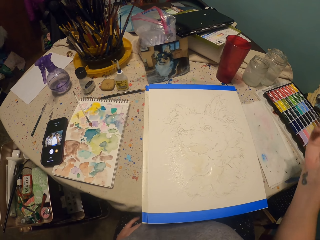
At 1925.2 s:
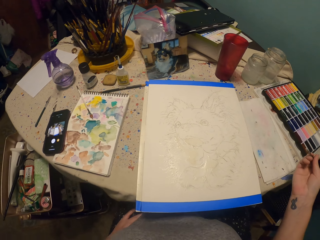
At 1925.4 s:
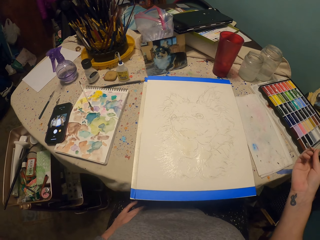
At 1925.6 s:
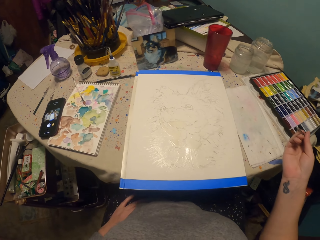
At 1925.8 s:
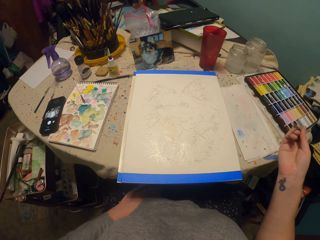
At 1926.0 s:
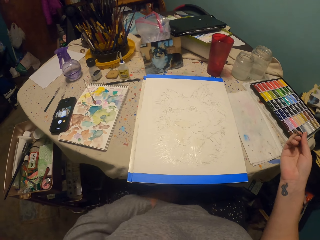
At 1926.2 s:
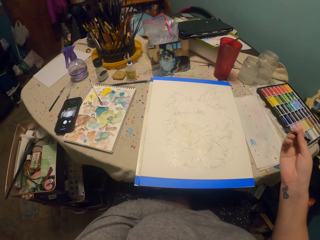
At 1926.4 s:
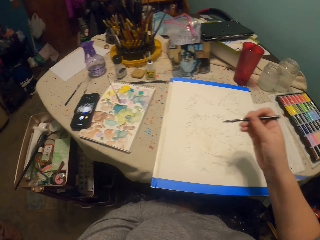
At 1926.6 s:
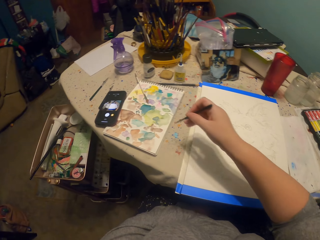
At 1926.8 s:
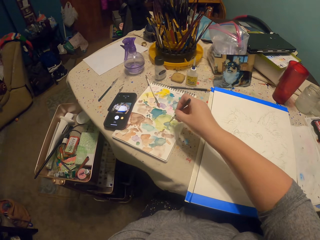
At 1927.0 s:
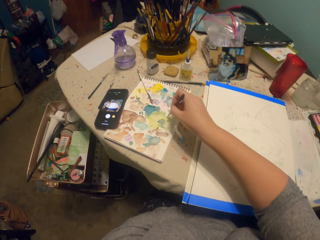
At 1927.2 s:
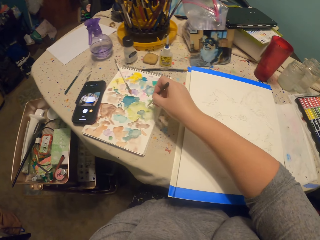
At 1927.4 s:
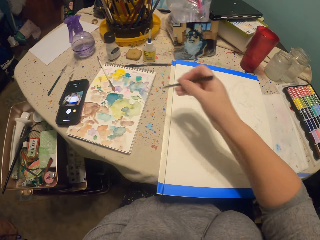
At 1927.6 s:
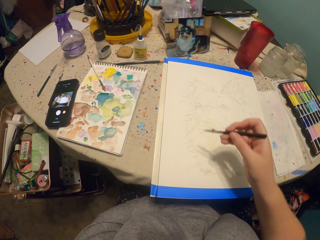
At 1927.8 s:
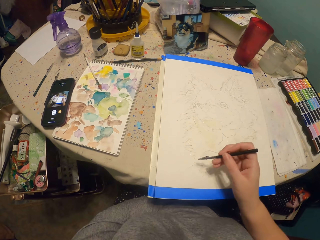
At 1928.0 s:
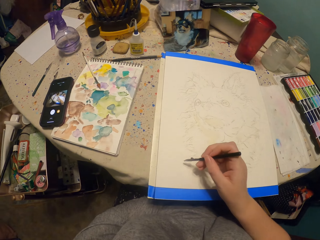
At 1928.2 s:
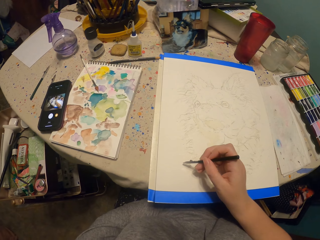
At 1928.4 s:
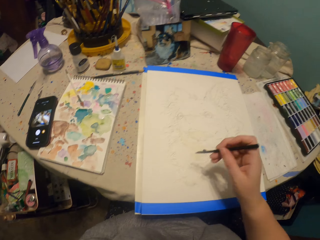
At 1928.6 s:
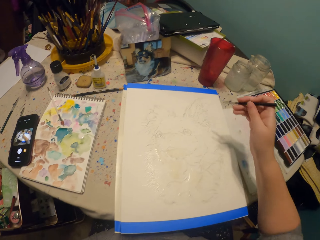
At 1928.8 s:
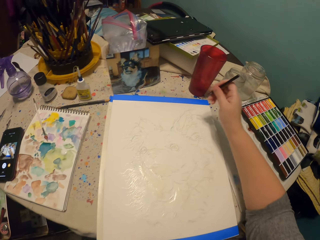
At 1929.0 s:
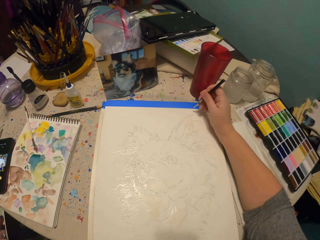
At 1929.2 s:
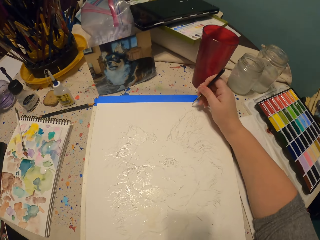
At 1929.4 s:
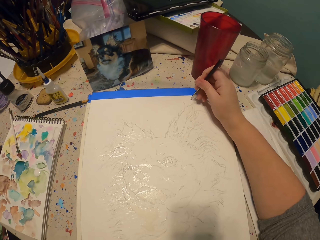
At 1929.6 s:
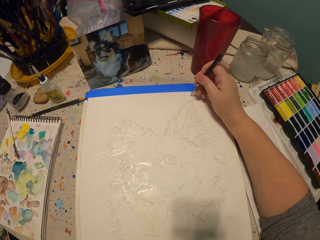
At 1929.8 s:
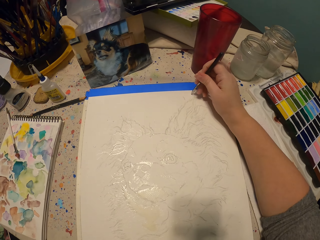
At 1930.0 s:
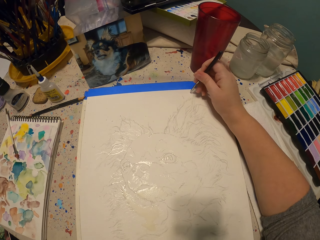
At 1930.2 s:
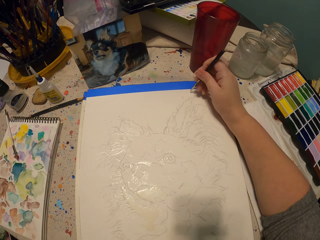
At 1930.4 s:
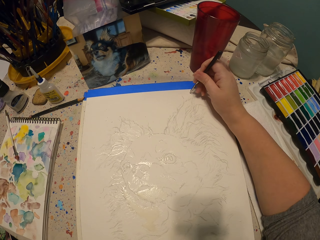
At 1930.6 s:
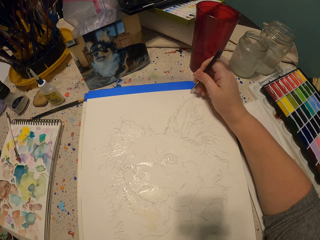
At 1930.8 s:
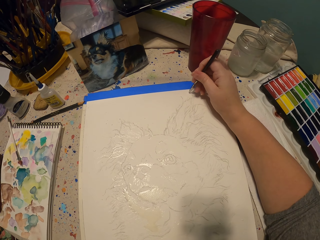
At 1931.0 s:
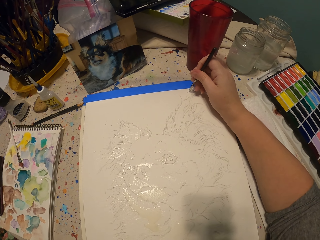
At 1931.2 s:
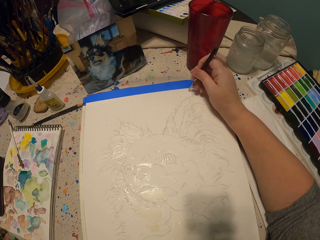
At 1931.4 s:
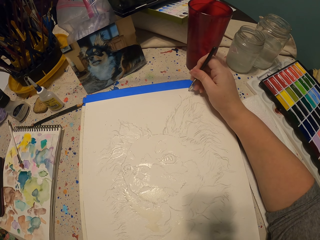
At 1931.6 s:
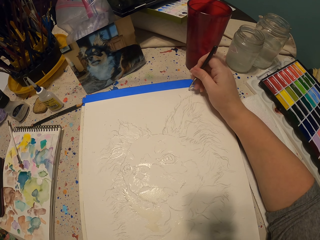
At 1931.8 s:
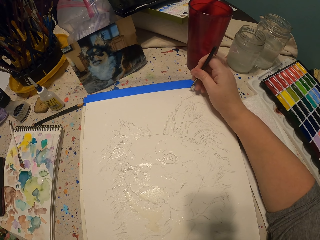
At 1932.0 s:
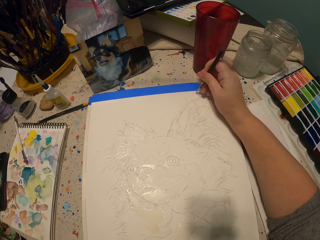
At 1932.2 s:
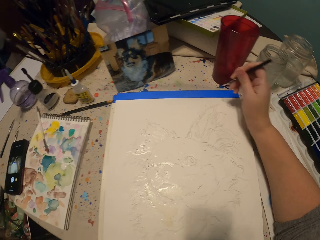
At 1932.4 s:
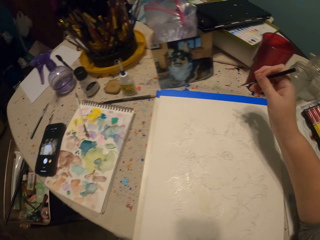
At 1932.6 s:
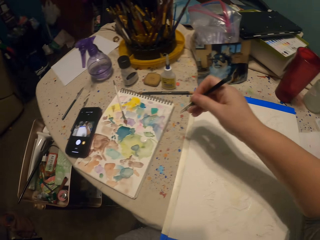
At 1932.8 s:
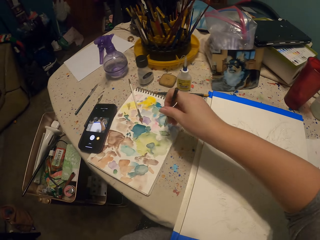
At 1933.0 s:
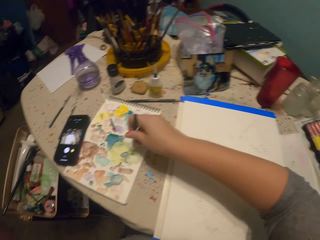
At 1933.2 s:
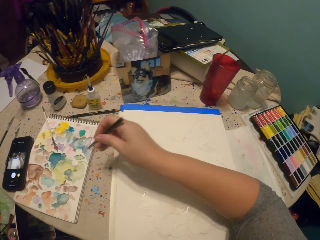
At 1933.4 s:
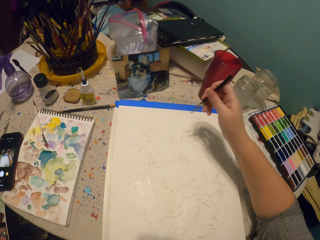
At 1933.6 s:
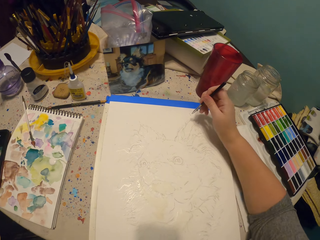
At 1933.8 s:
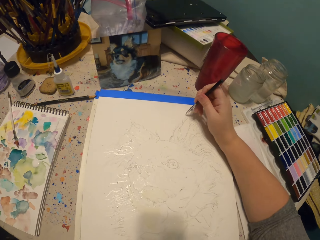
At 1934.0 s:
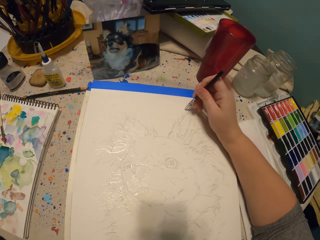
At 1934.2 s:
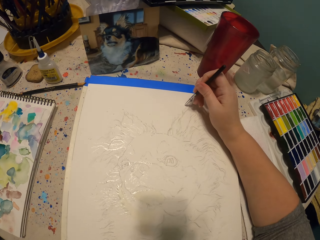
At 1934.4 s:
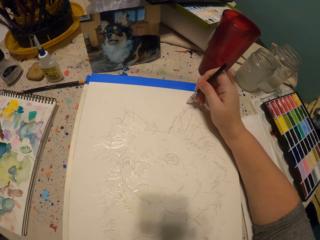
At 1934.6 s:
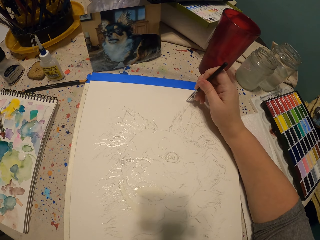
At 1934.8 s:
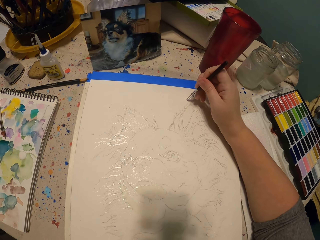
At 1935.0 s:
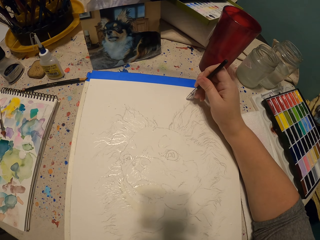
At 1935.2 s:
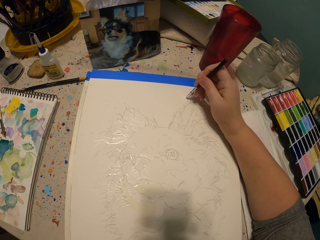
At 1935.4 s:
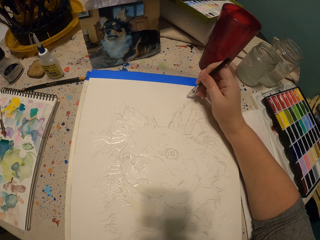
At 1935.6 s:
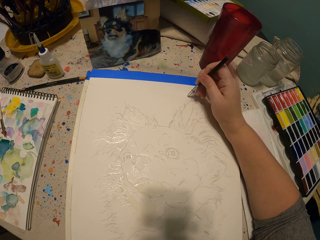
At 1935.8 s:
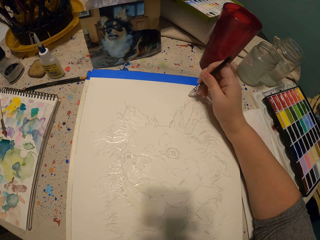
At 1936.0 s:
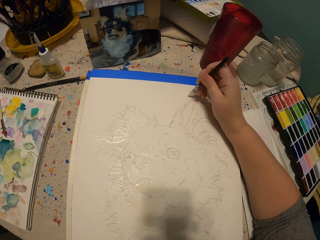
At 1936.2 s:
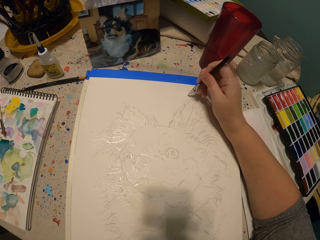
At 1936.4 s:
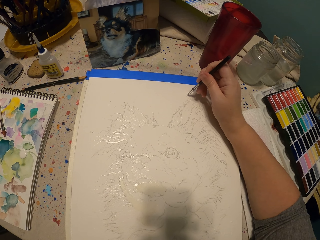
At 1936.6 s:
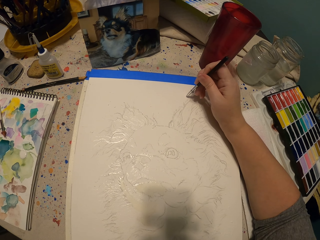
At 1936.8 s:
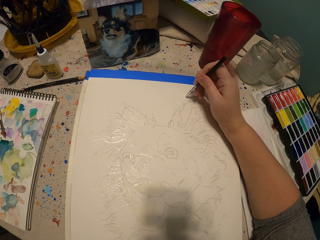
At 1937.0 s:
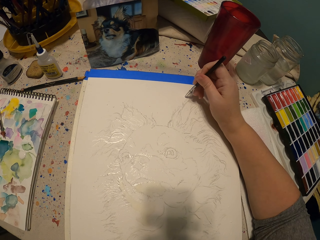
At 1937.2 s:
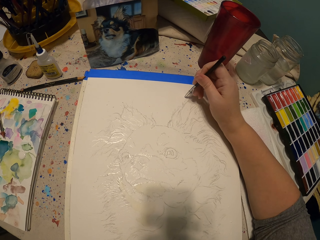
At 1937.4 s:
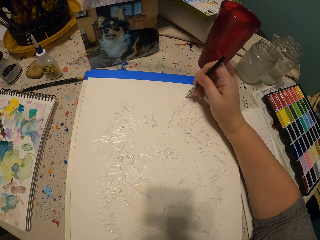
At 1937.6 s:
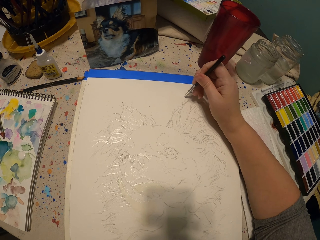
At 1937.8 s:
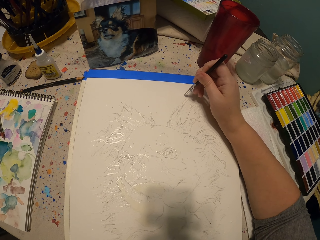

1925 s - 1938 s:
The camera wearer scoops paint. They paint a picture. They paint the picture again. They scoop paint. They paint the picture.

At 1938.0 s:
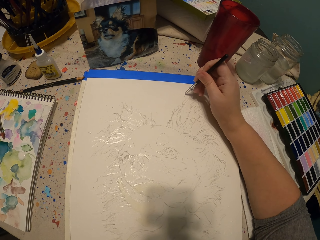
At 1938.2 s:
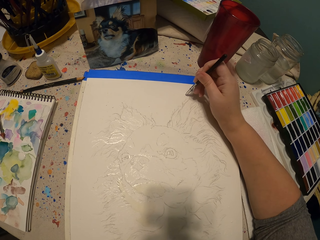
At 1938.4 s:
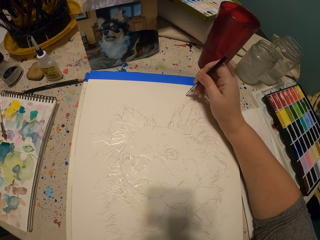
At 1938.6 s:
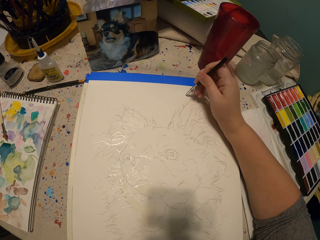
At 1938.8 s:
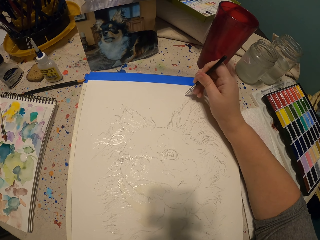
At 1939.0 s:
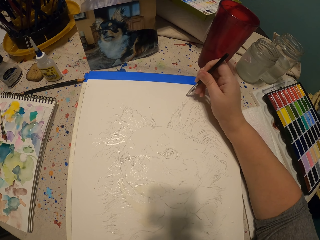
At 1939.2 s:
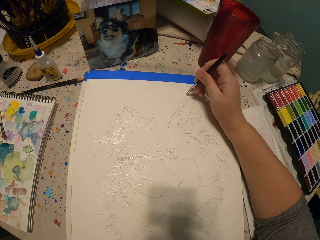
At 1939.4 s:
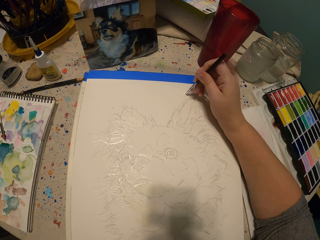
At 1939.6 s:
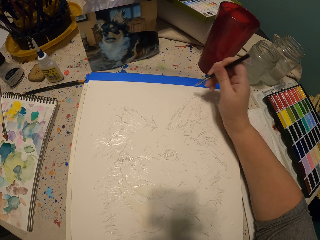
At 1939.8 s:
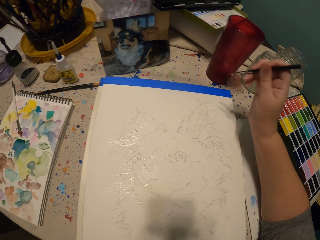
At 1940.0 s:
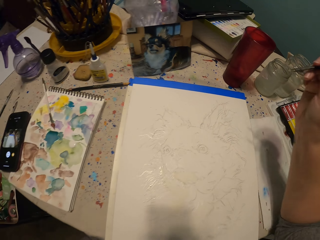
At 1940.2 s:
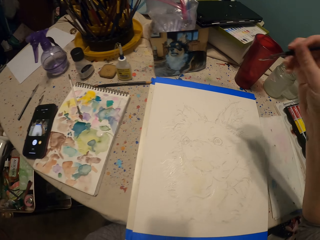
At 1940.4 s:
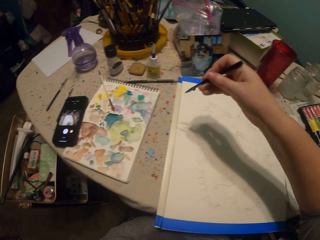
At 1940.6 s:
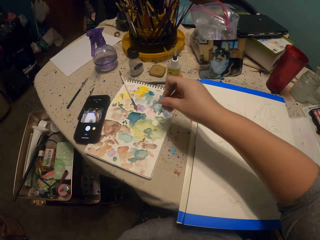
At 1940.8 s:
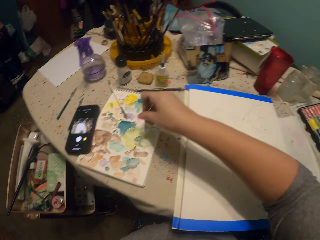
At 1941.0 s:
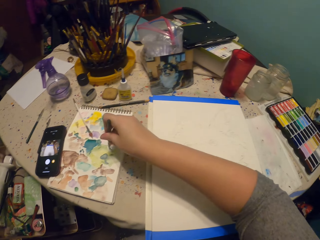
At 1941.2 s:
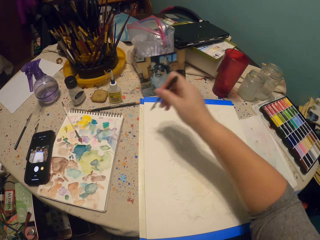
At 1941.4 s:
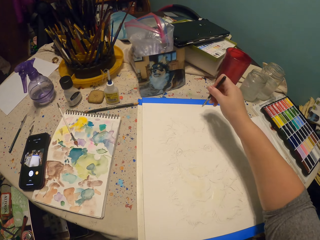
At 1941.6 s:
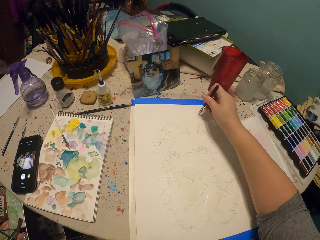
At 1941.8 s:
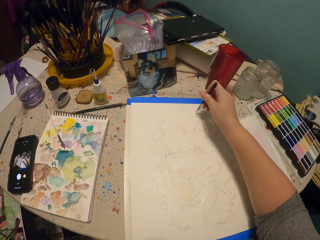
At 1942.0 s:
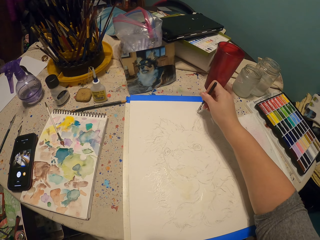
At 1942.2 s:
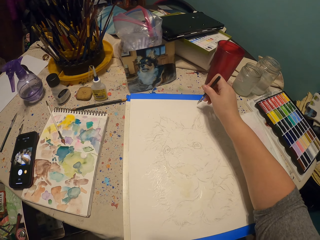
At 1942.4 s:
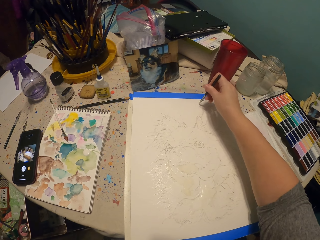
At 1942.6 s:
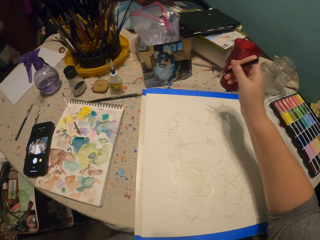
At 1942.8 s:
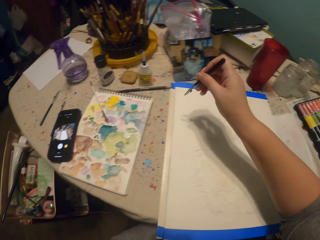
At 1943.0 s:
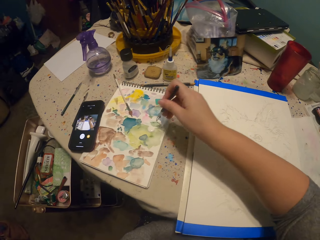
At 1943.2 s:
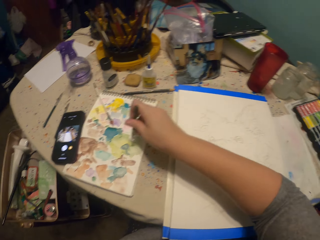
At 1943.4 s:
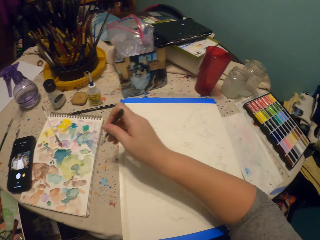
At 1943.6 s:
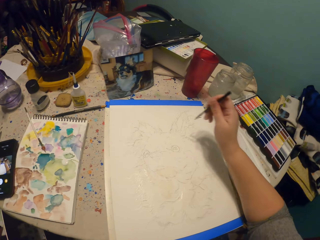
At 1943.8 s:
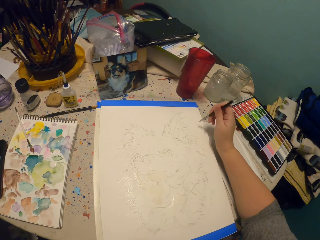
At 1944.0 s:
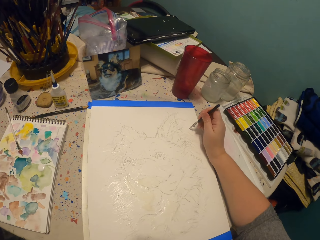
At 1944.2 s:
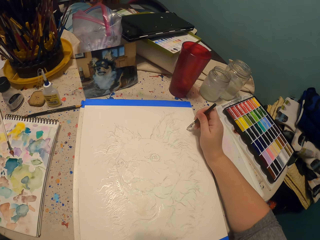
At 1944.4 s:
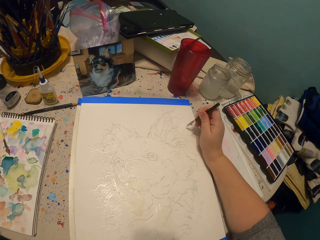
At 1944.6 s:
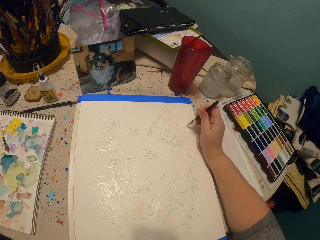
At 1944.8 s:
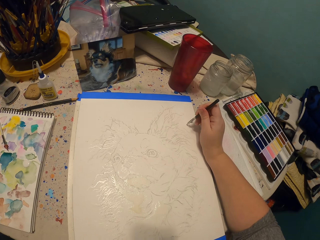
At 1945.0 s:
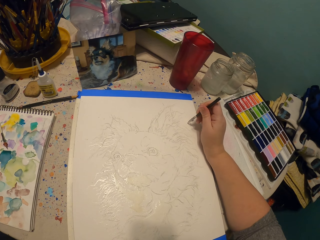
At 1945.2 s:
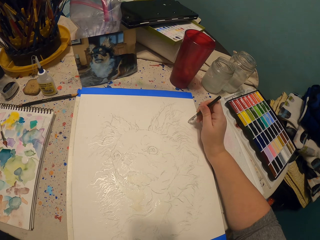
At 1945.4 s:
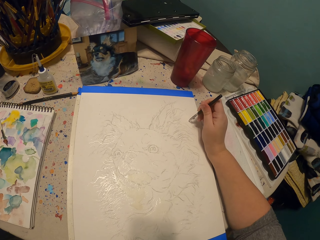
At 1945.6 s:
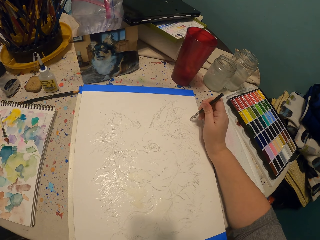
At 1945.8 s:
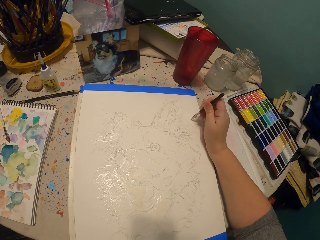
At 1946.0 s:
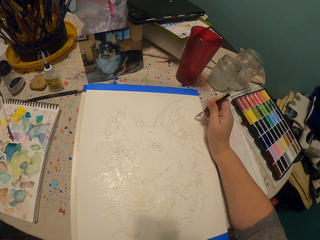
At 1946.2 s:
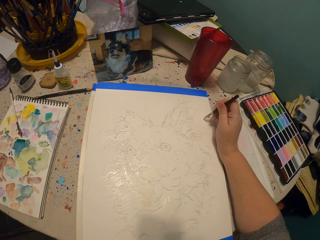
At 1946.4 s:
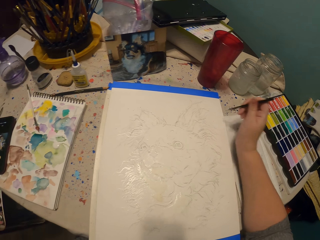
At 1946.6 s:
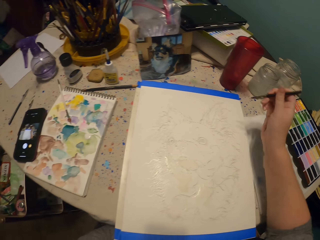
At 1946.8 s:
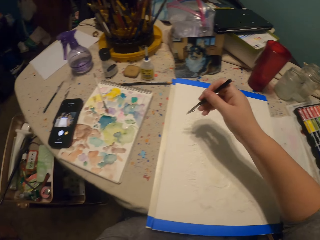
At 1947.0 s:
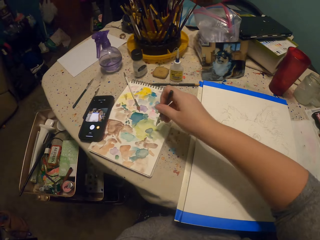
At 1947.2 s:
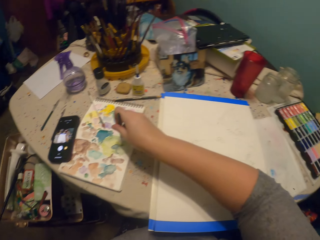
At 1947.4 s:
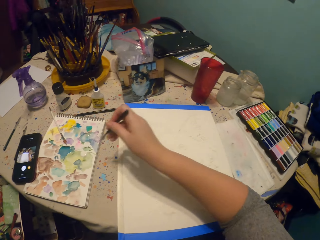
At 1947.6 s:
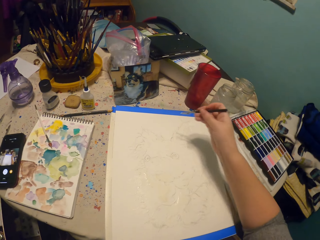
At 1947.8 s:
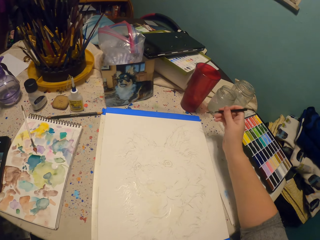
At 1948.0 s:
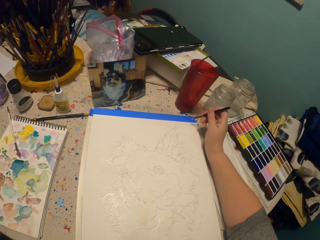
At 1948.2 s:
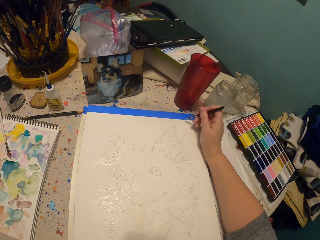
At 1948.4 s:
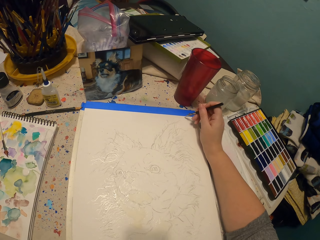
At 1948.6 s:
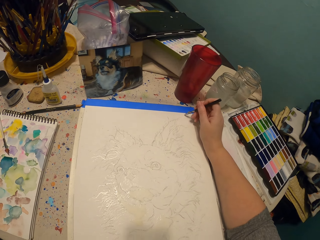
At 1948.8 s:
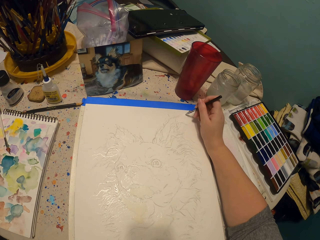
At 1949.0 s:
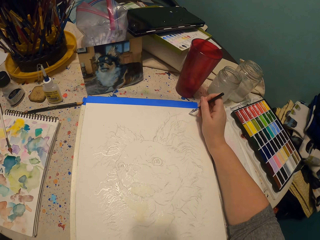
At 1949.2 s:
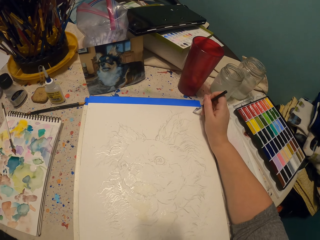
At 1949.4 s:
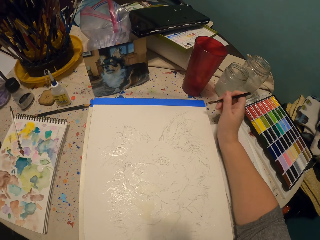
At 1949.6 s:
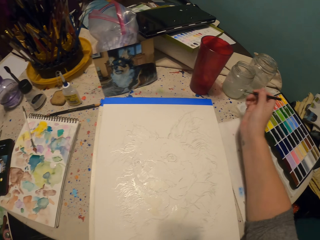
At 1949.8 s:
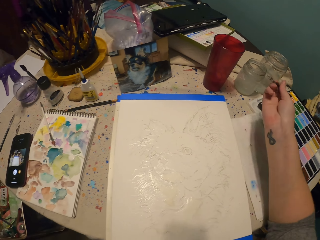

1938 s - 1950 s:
The camera wearer scoops paint. They paint a picture. They scoop paint. They paint the picture. They scoop paint. They paint the picture.
